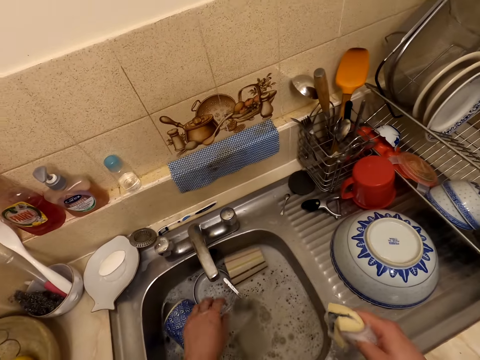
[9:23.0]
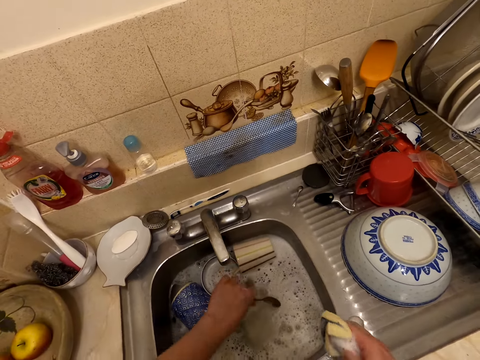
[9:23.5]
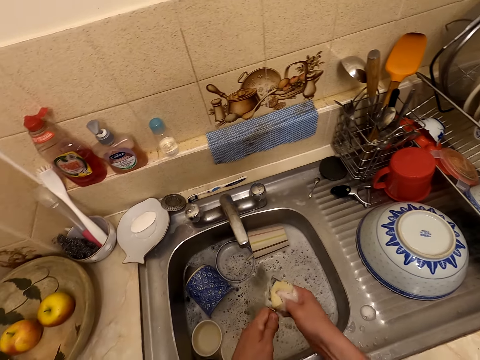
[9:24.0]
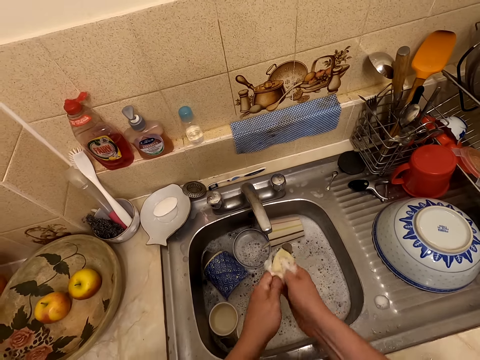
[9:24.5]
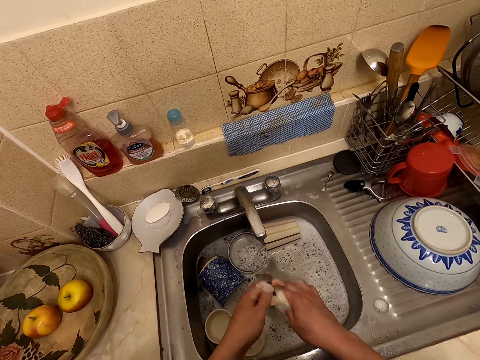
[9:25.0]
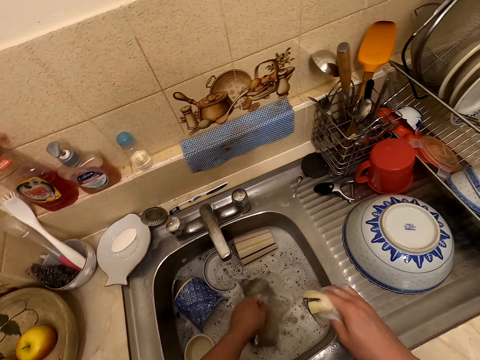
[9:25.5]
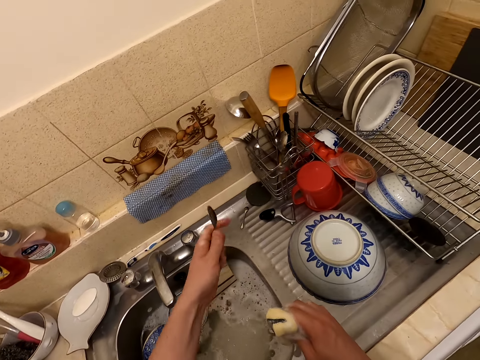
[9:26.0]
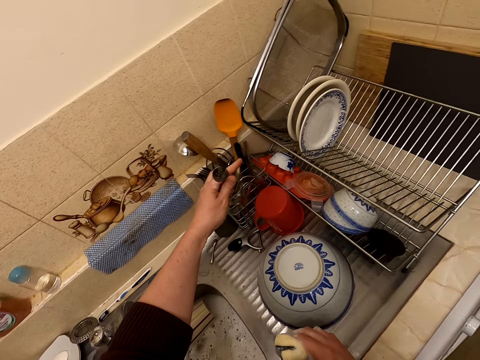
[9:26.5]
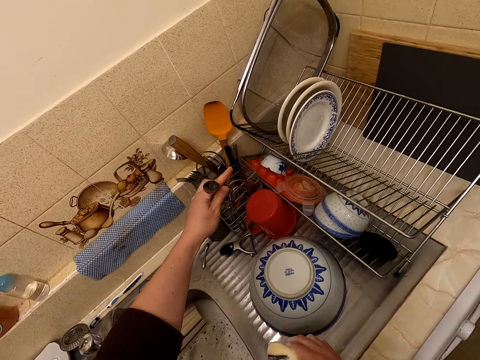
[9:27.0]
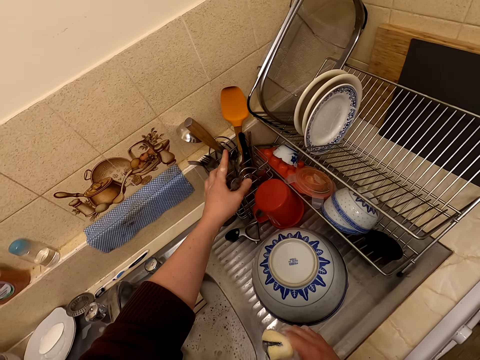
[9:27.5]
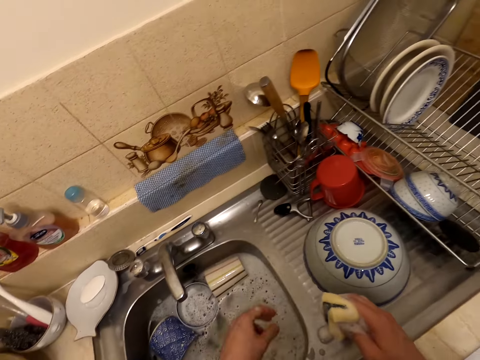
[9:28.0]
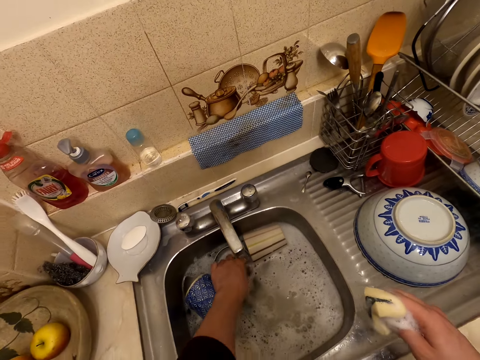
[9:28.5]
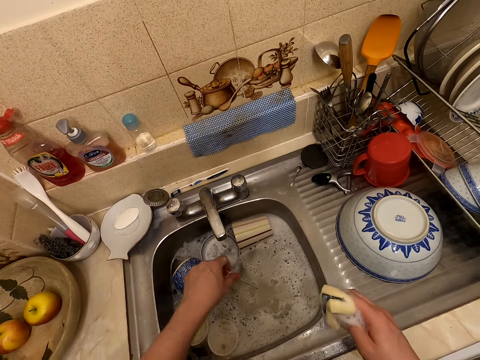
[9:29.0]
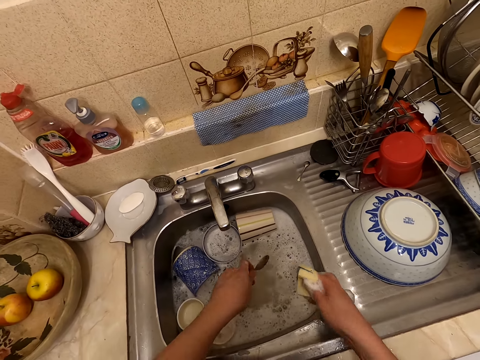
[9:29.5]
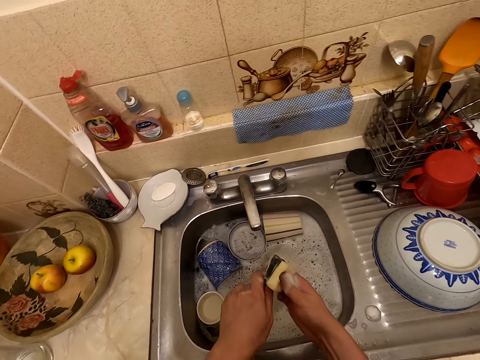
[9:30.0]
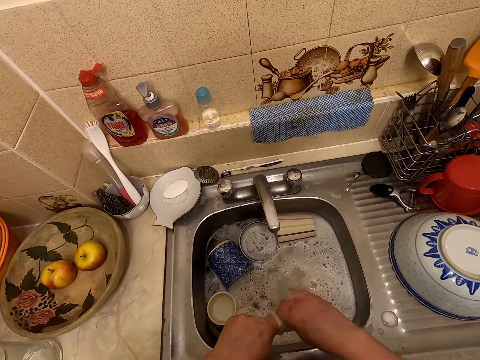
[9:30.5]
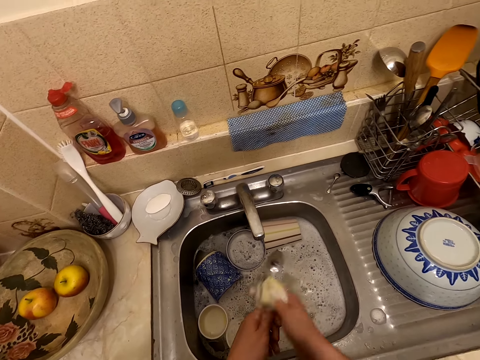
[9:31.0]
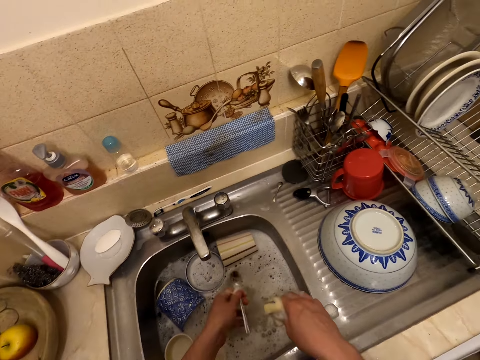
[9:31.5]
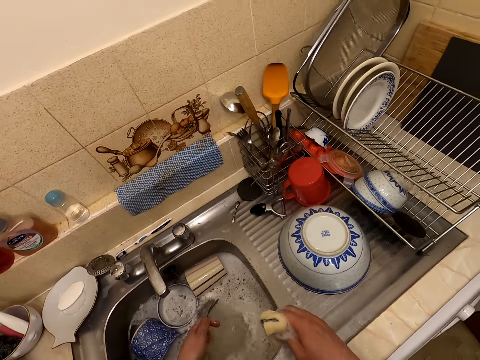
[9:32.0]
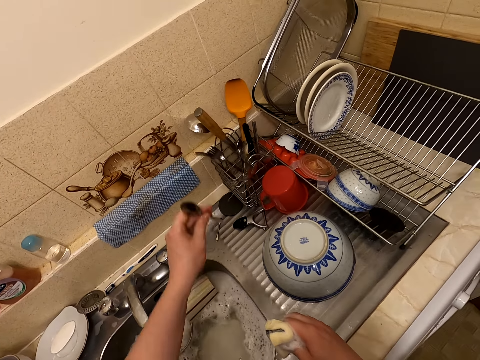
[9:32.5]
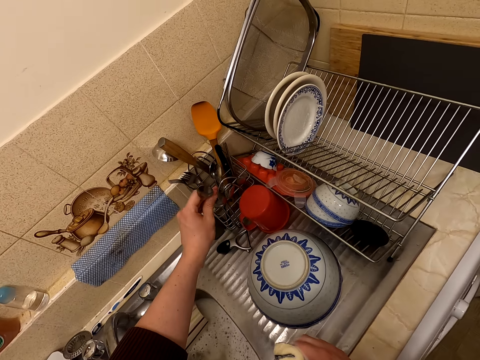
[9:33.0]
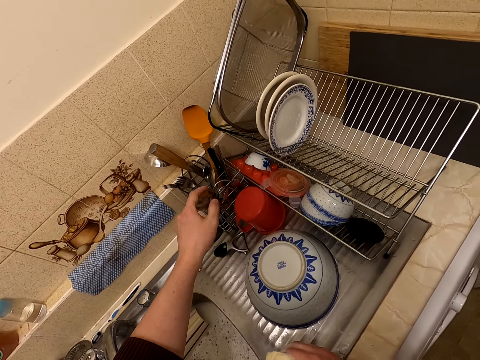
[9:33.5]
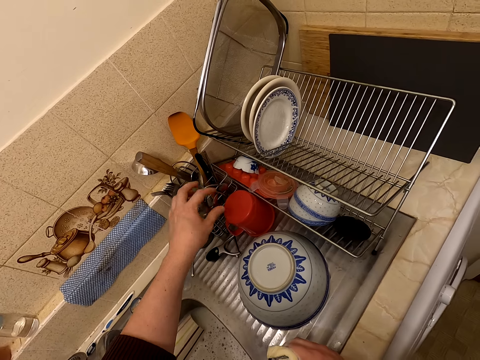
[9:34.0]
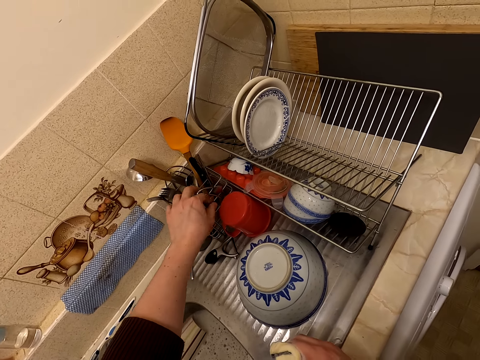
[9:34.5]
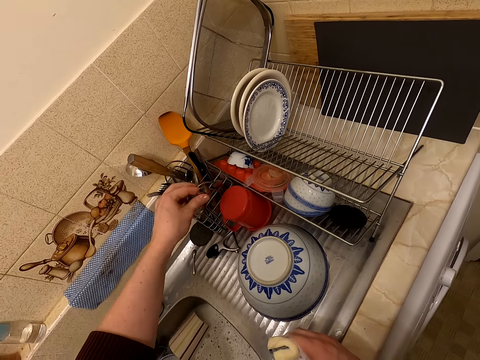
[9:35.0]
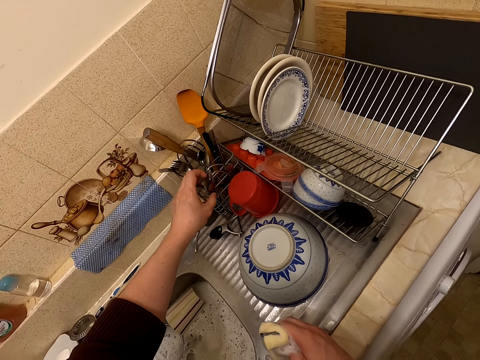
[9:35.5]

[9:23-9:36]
The camera wearer takes a spoon. They wash the spoon. They put the spoon on the rack. They take a spoon. They wash the spoon. They put the spoon on the rack. They touch the spoons on the rack.

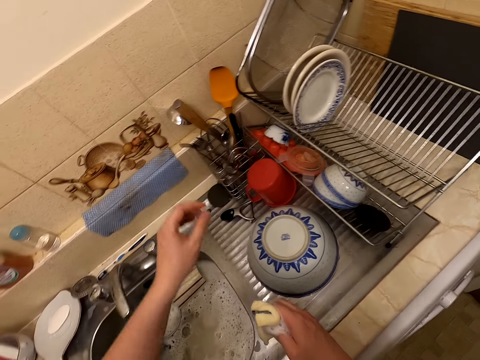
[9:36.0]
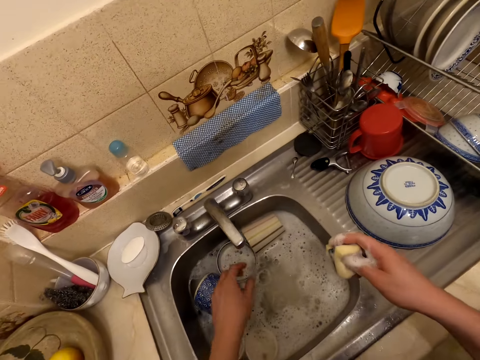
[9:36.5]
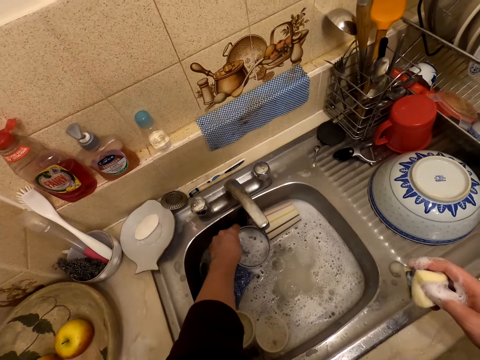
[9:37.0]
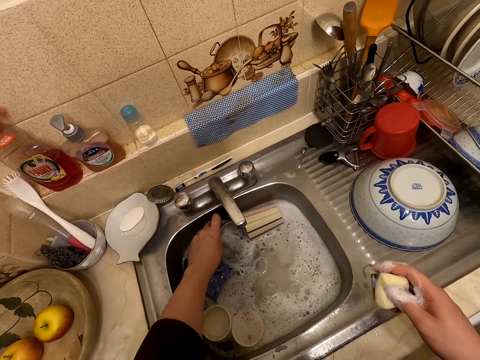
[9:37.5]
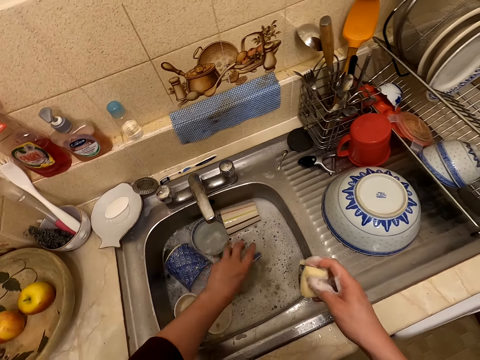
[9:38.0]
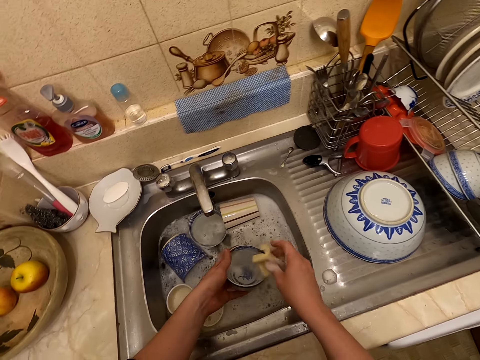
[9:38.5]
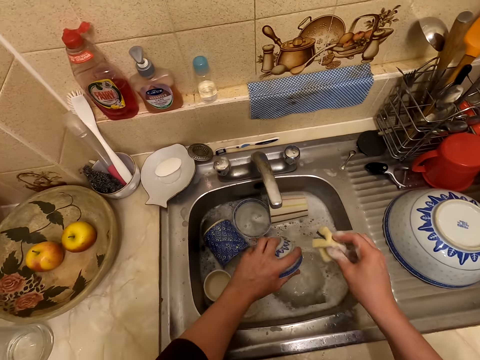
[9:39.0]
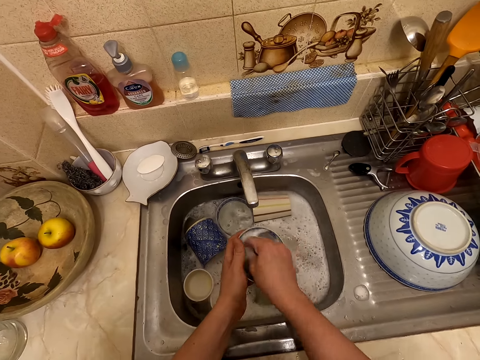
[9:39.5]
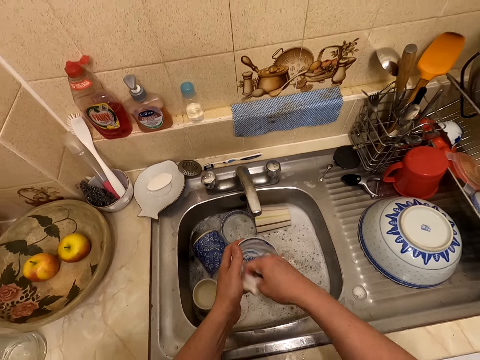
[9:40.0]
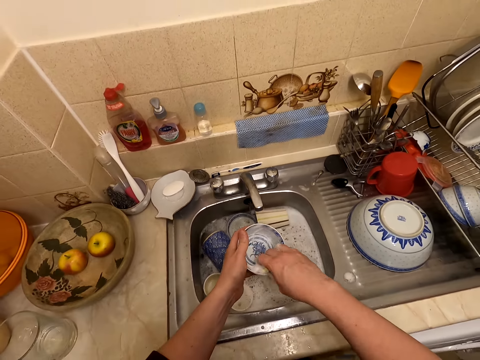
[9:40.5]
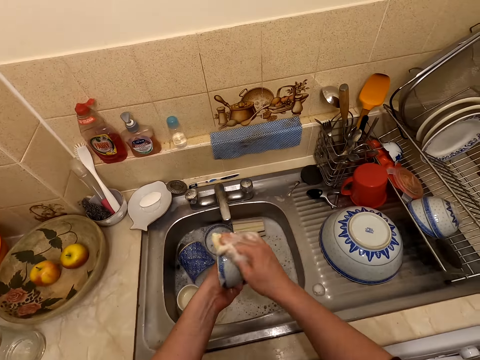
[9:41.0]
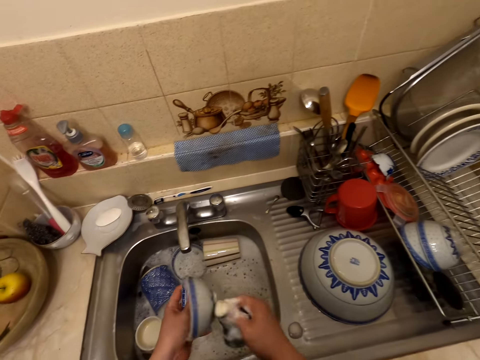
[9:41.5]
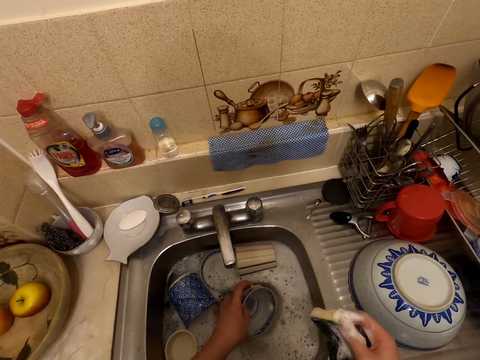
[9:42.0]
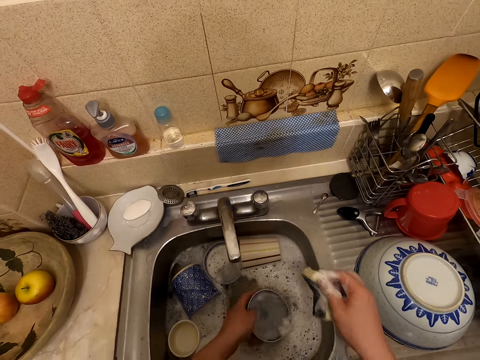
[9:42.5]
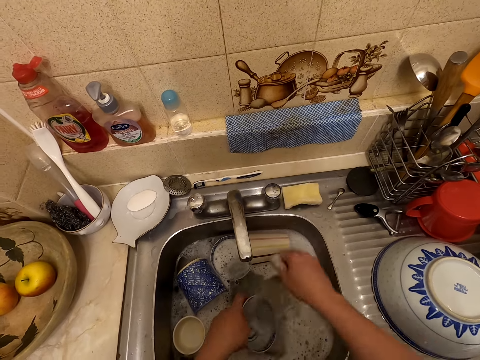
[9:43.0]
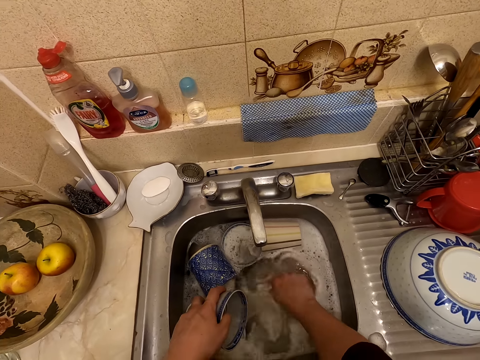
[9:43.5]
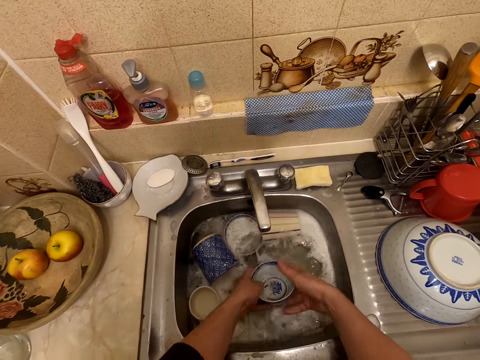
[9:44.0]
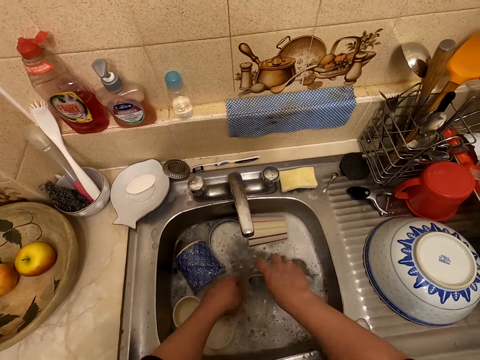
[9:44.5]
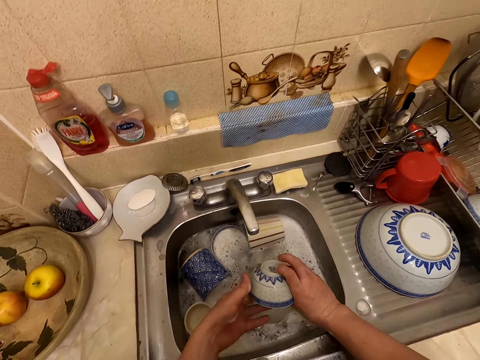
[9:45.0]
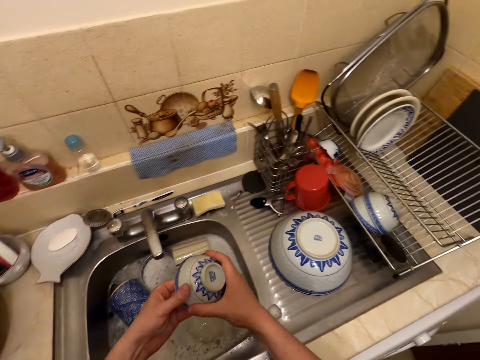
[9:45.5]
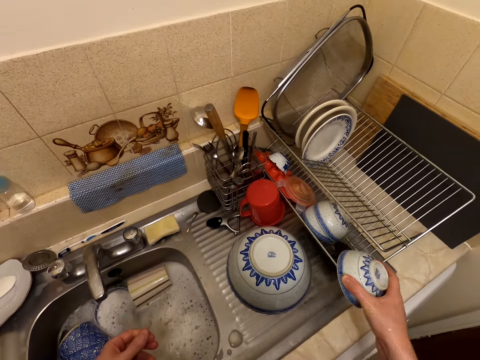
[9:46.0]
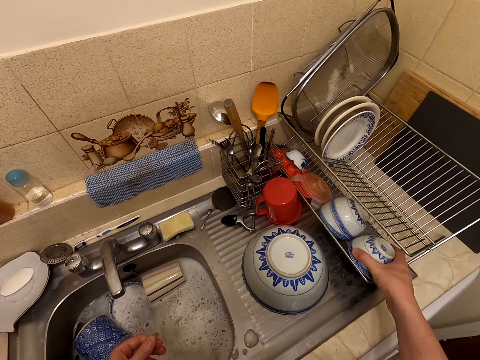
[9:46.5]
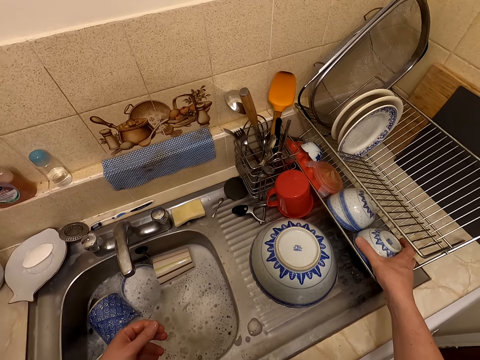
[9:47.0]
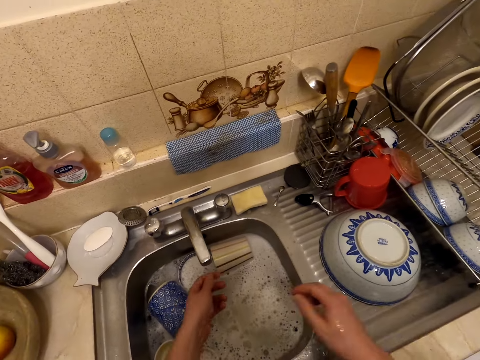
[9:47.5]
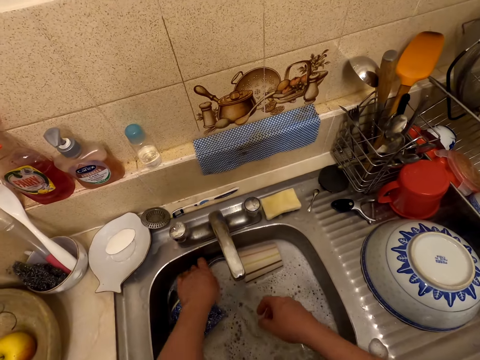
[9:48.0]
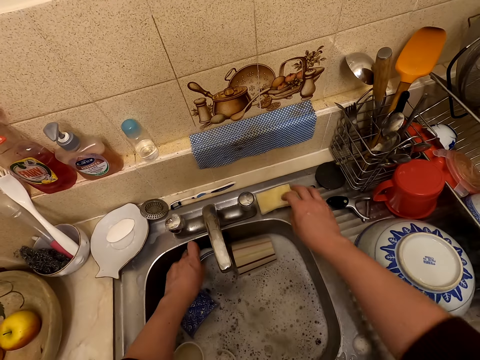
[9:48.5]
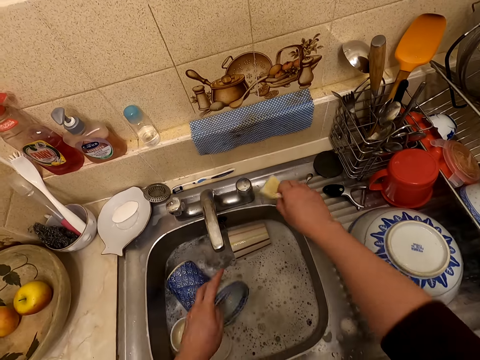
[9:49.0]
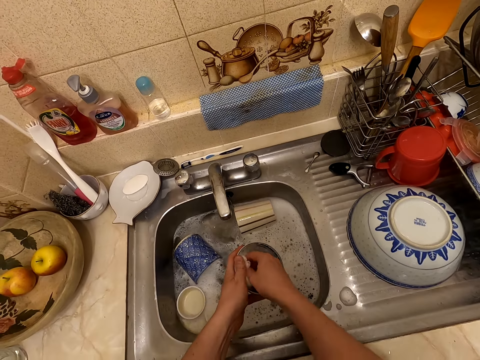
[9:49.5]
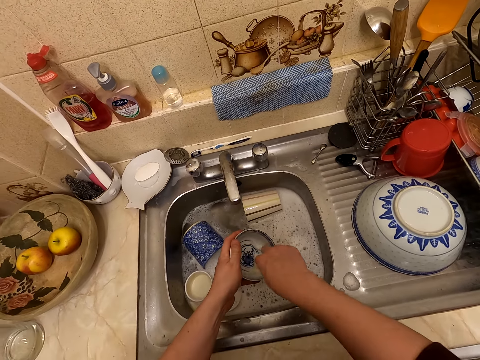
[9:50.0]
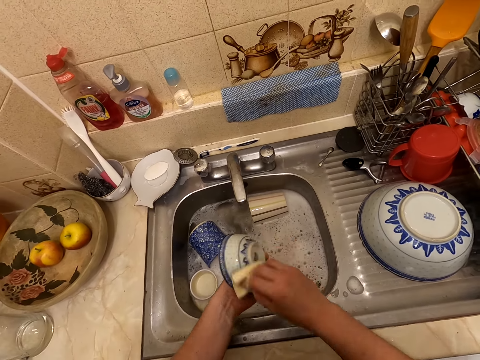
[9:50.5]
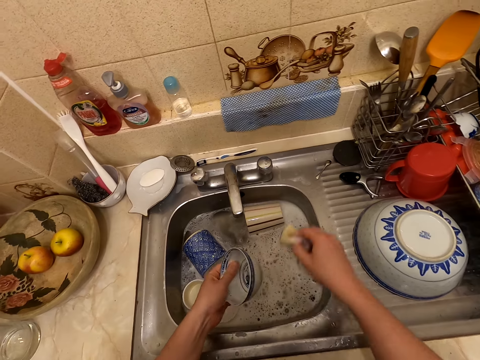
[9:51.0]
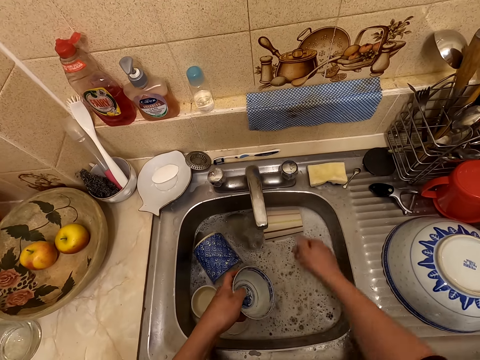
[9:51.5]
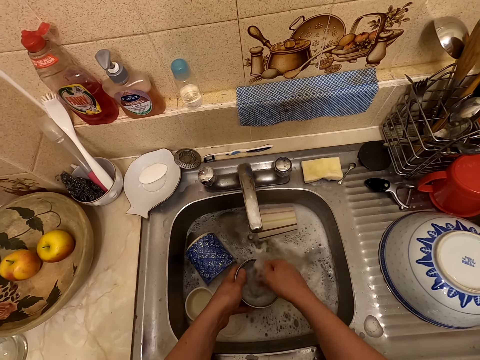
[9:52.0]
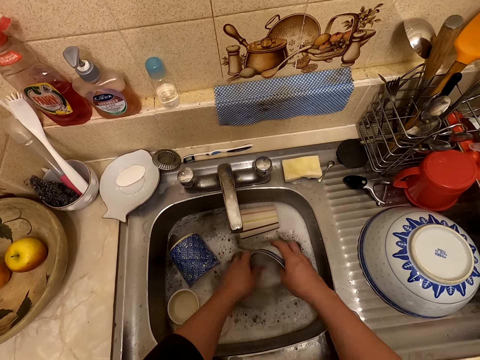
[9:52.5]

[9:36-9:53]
The camera wearer takes a bowl. They dip the bowl in the sink. They wash the bowl. They take water with the bowl. They put the washing sponge on the sink surface. They wash the bowl. They put the bowl on the rack. They take a bowl. They take a washing sponge. They wash the bowl. They put the washing sponge on the sink surface. They wash the bowl.
